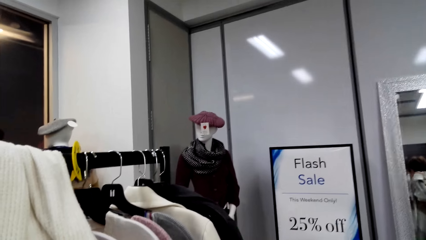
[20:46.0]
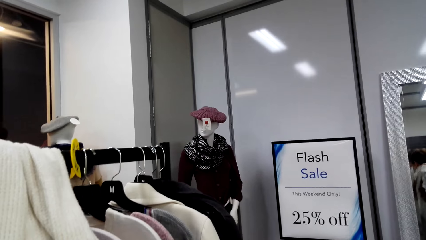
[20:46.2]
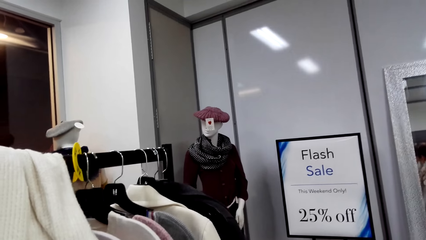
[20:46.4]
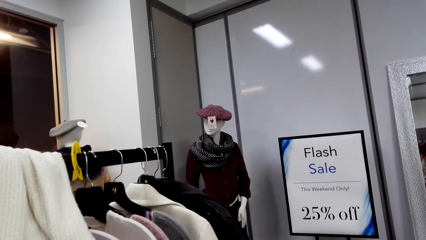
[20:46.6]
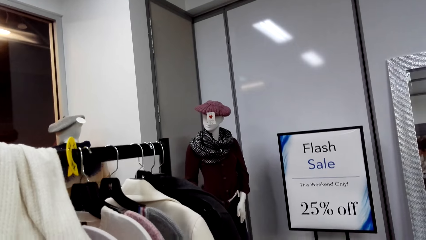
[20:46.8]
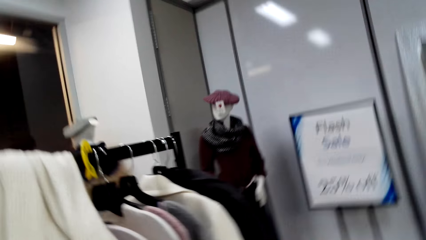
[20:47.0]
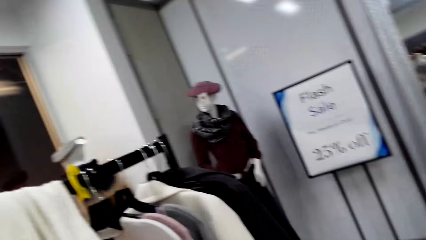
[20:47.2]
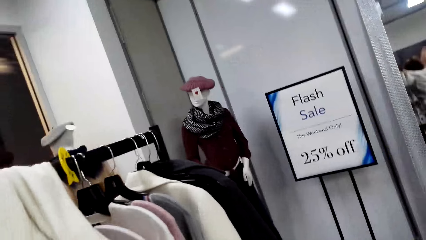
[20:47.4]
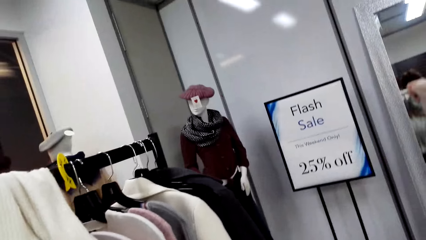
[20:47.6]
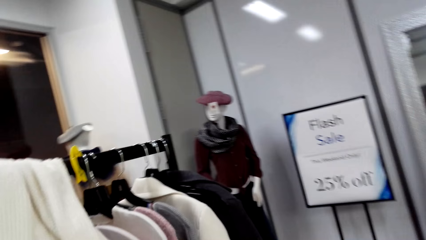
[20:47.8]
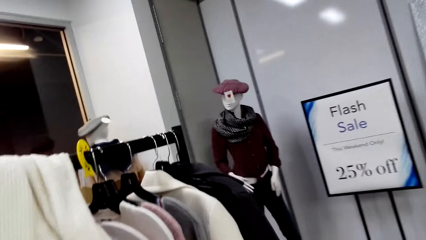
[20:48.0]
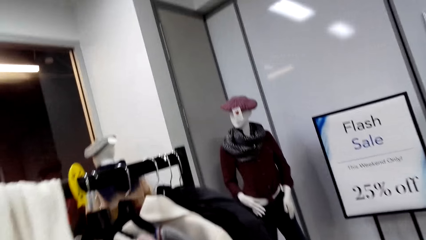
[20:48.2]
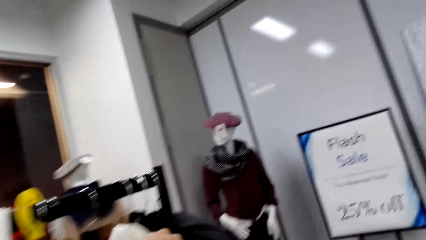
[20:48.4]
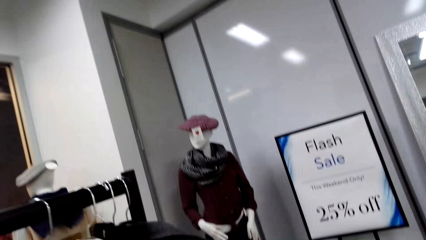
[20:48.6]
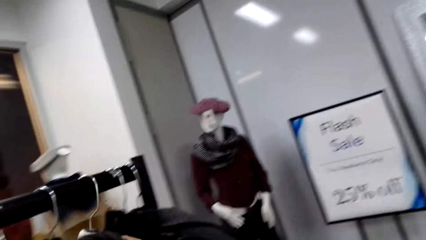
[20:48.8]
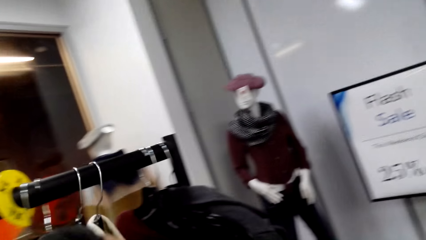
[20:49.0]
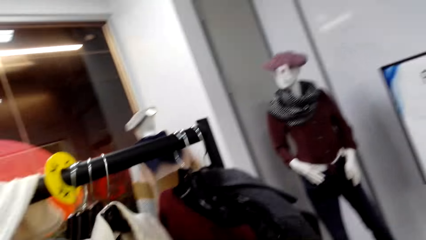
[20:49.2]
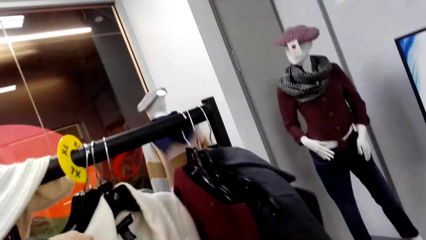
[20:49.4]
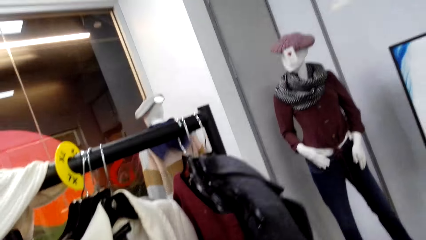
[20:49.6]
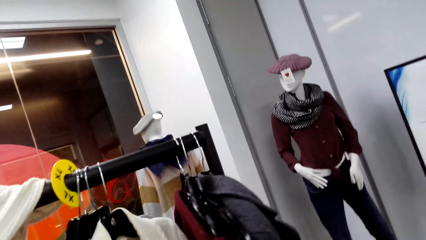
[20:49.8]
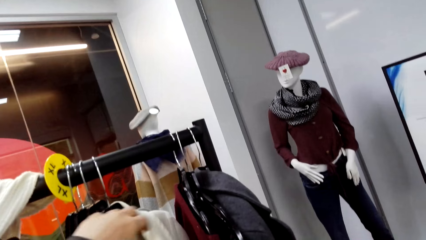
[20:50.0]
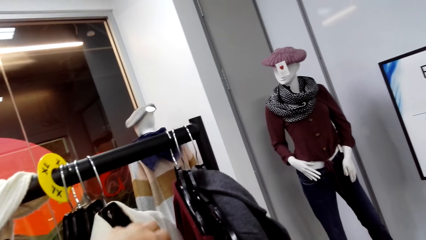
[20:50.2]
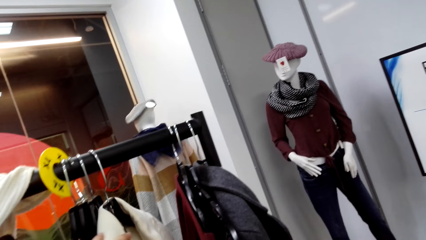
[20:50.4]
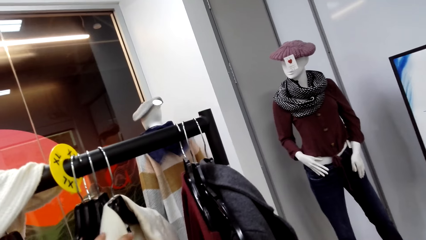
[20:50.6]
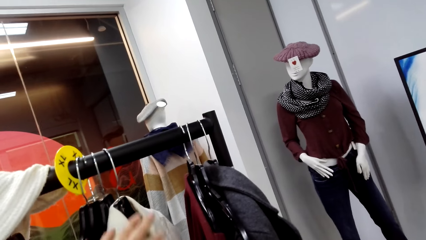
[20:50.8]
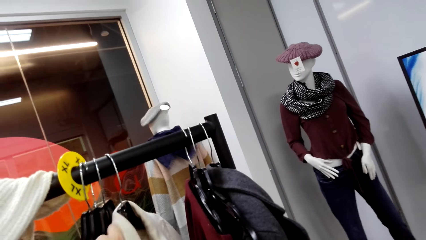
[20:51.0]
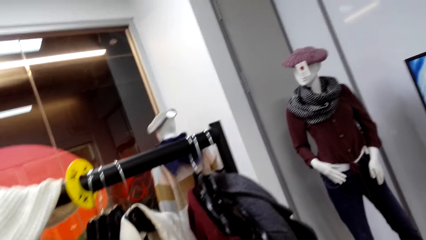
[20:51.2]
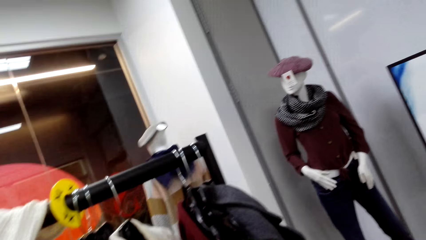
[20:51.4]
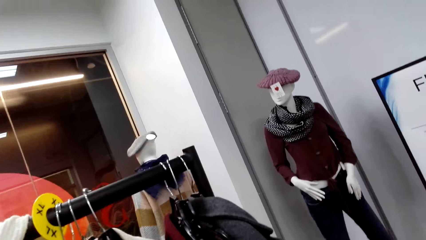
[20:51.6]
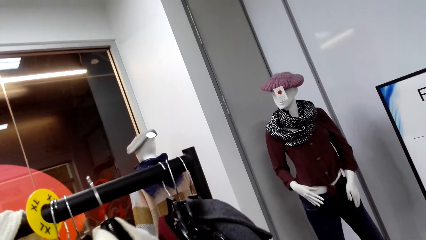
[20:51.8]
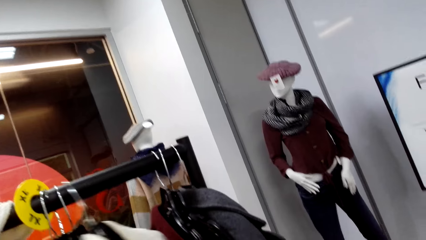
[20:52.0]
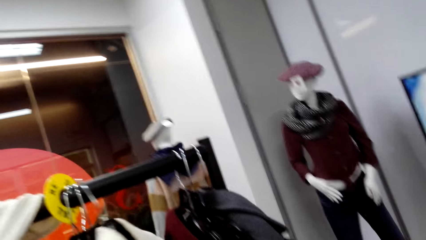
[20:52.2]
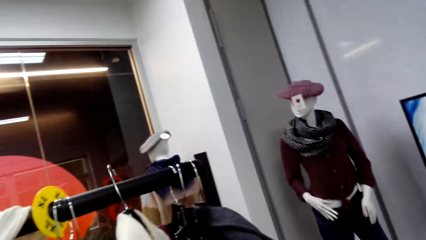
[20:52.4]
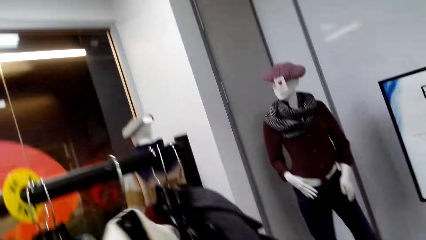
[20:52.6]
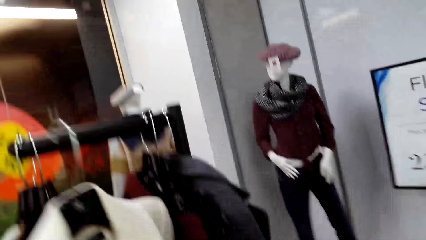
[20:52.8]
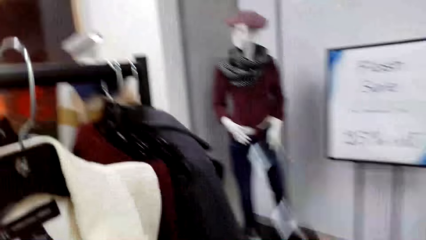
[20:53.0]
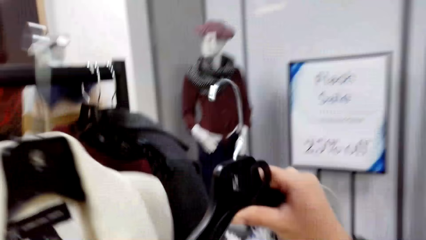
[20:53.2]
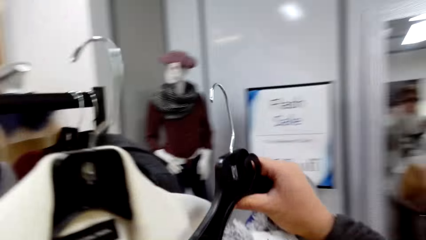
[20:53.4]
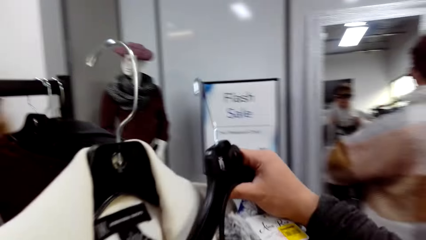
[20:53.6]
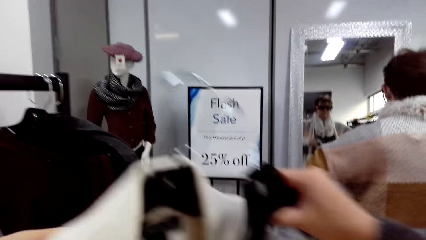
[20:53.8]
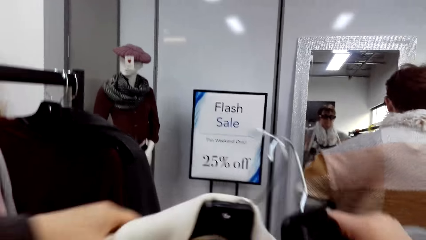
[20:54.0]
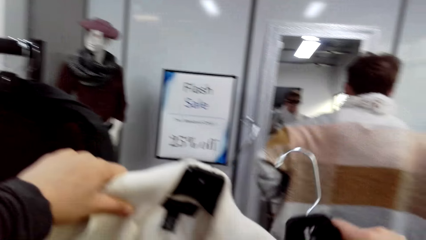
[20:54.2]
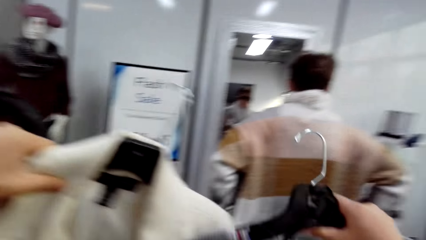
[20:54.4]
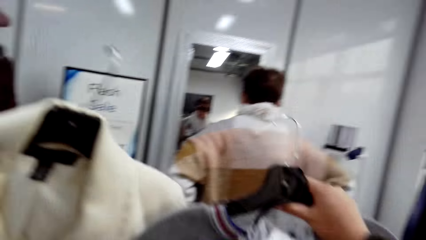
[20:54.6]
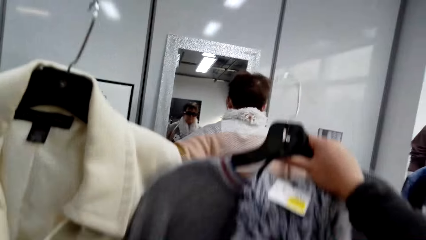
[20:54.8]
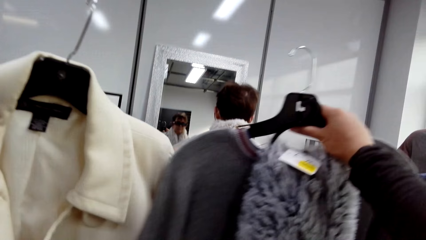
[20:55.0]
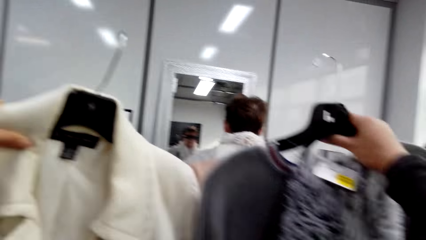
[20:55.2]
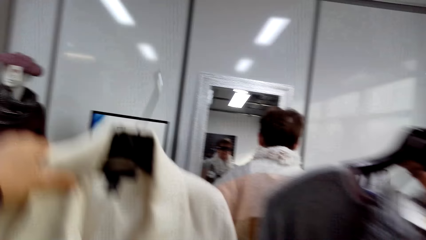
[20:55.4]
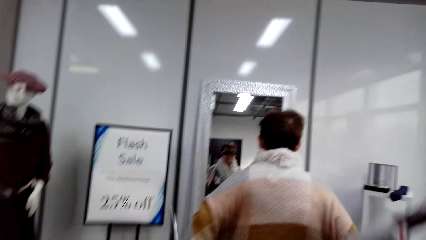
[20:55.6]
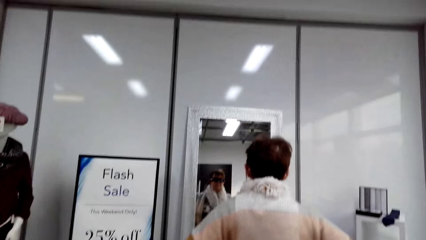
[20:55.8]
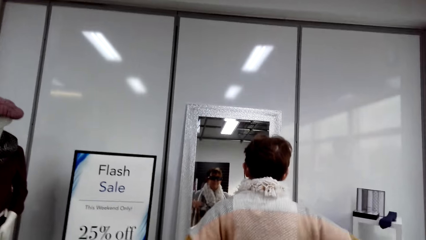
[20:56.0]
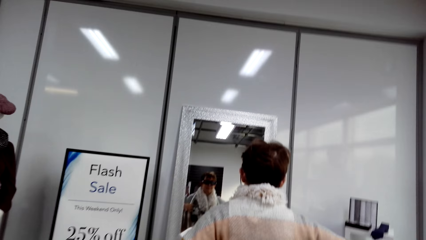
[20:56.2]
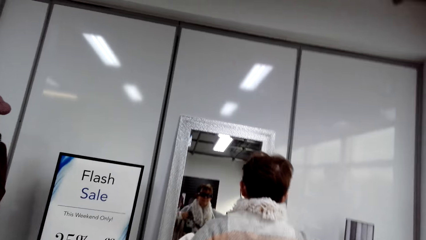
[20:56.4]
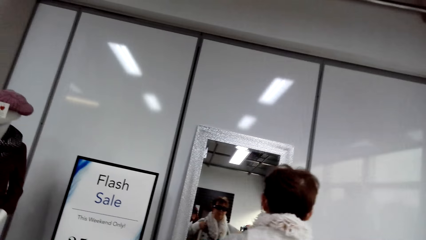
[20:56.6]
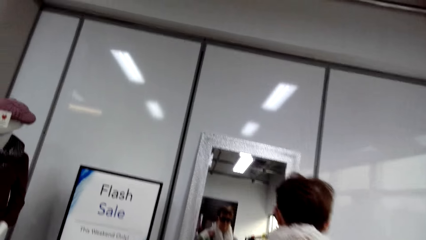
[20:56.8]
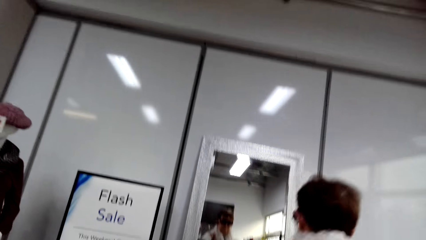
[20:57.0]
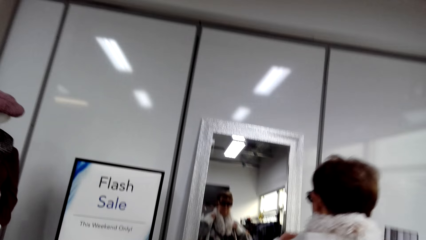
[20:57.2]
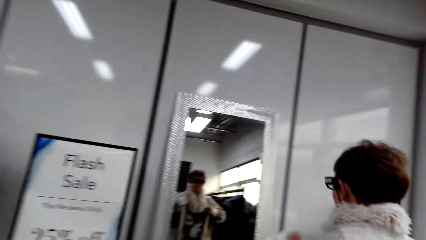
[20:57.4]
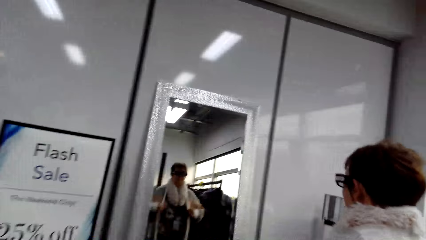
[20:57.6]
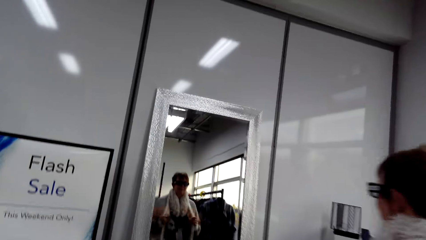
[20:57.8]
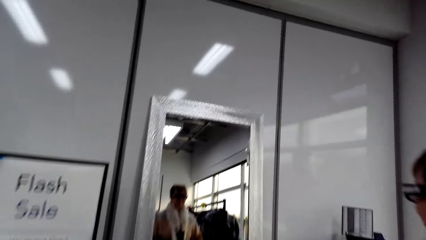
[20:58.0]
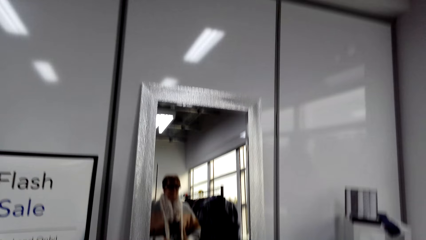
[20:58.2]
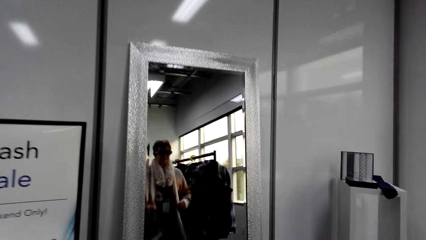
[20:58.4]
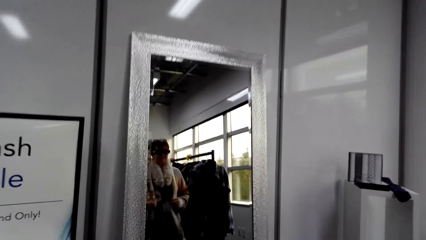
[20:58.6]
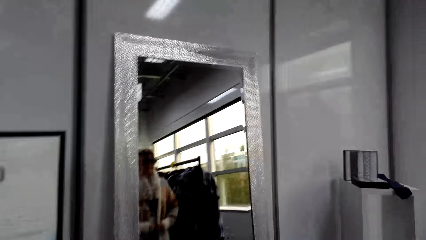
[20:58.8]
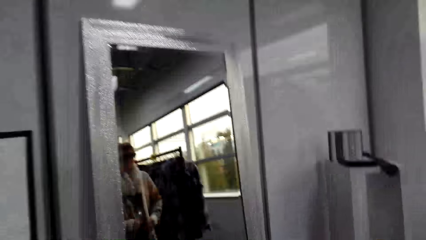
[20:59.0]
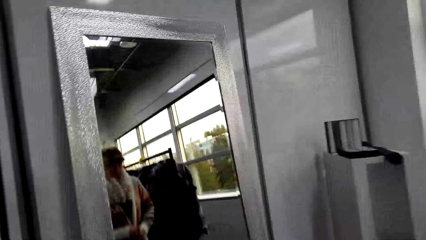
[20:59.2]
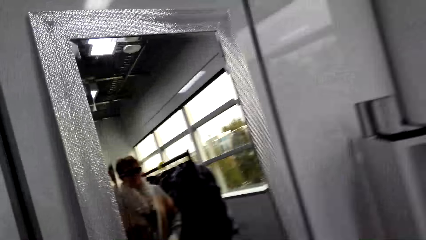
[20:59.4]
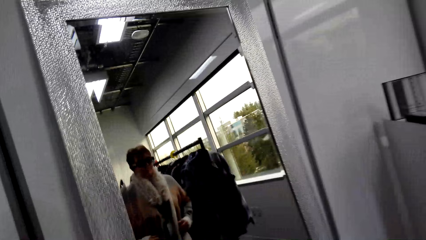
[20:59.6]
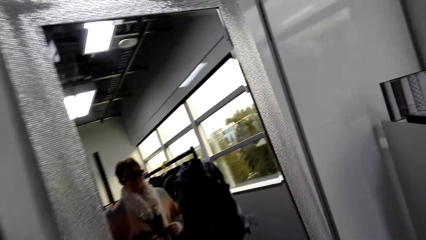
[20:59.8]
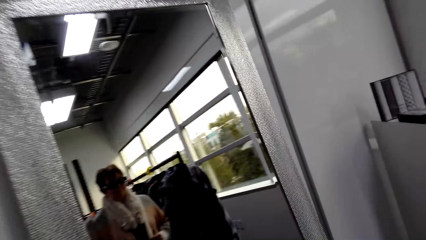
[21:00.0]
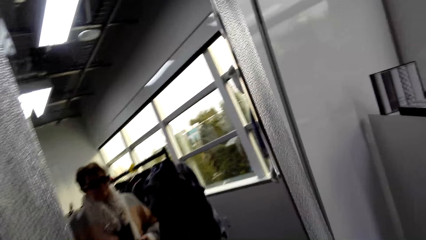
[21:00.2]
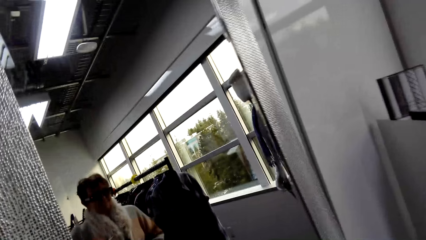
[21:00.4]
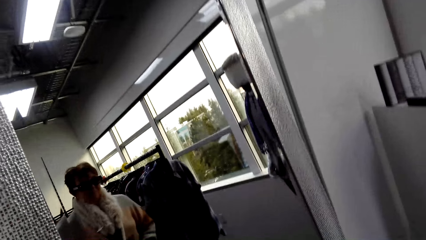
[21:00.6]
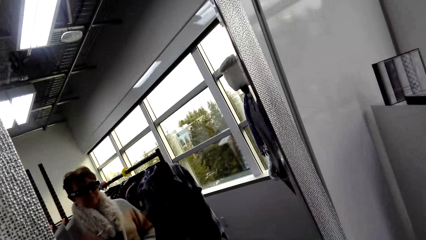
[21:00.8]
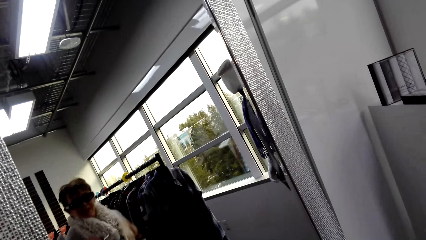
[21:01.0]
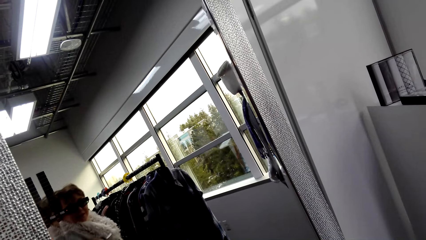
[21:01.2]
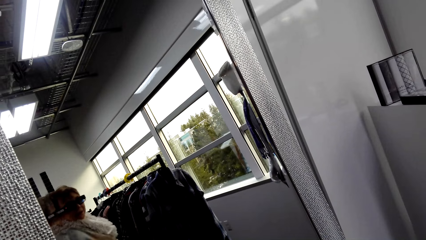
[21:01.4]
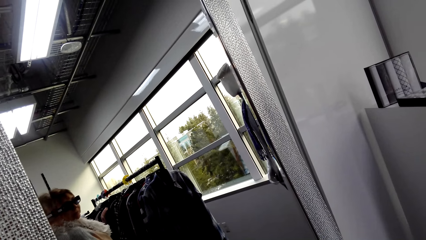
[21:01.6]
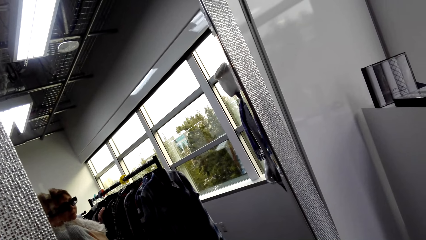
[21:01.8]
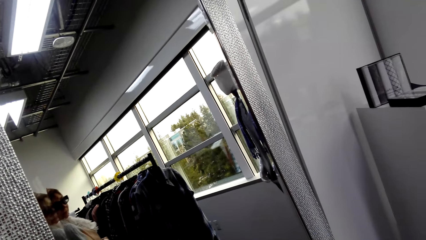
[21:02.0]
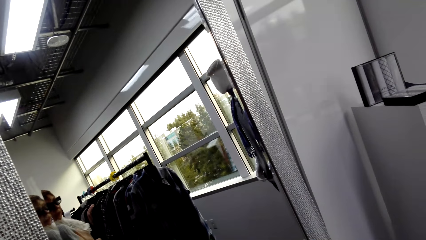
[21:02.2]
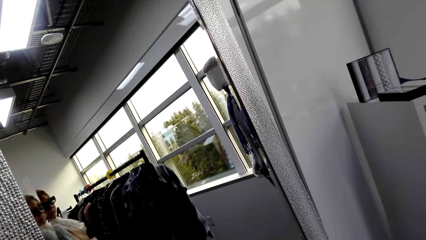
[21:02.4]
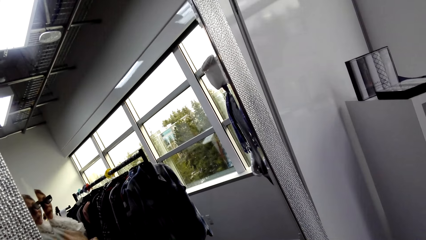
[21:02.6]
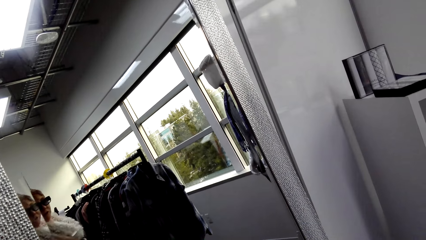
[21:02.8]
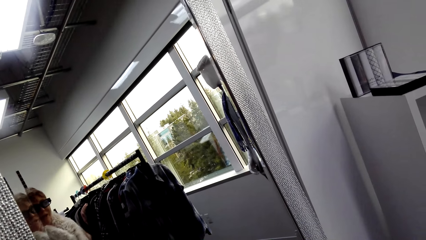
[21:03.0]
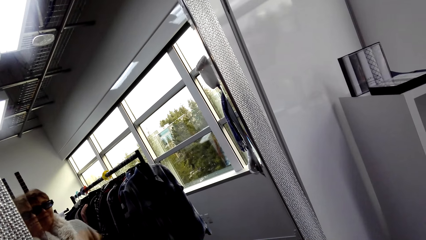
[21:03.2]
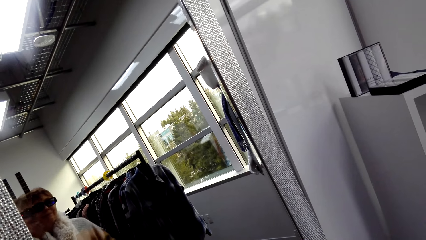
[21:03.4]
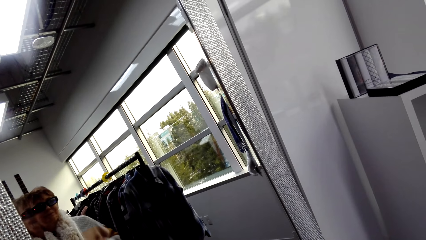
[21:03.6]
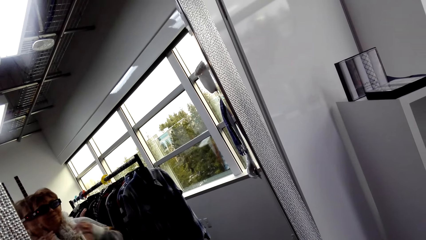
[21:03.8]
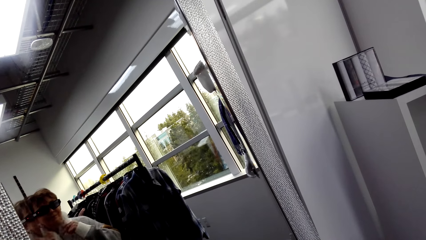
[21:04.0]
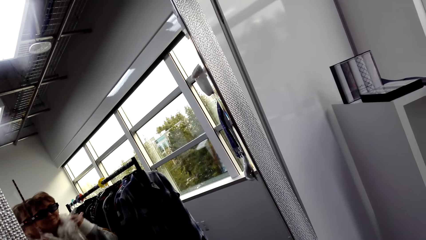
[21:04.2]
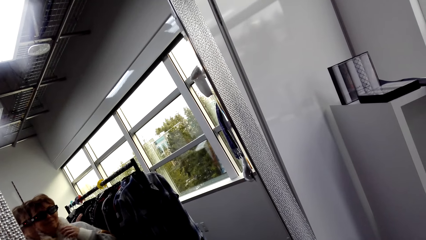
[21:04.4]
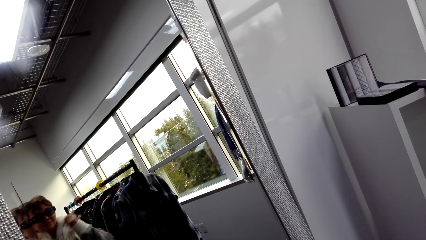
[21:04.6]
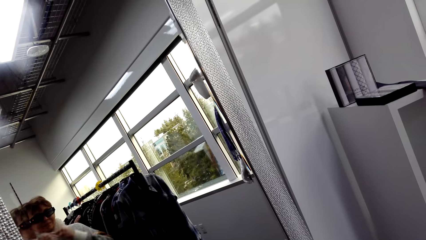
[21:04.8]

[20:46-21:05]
The camera wearer moves around. They move apparel. They pick up a trench coat on the rack. They look at the trench coat. They lift the apparel. A lady looks into the mirror.
